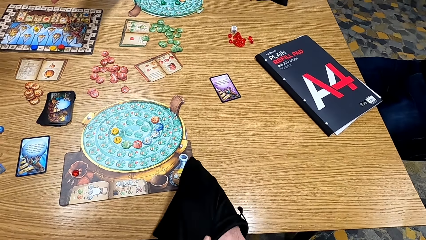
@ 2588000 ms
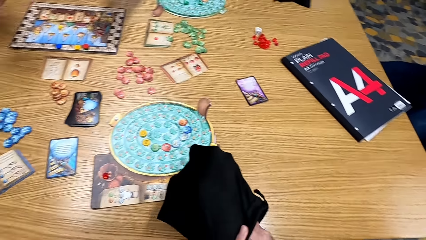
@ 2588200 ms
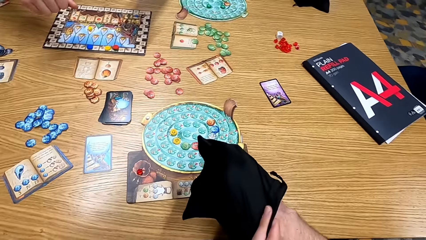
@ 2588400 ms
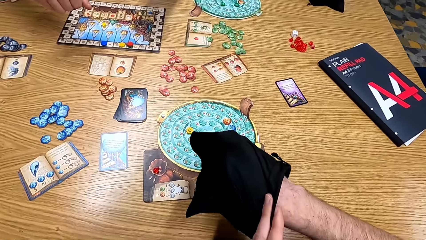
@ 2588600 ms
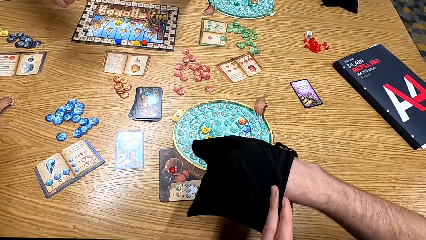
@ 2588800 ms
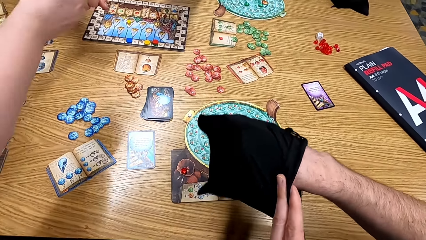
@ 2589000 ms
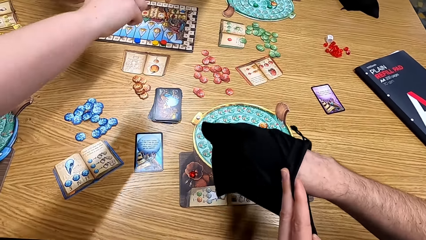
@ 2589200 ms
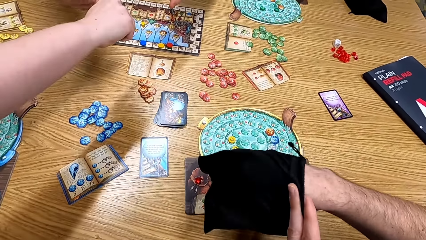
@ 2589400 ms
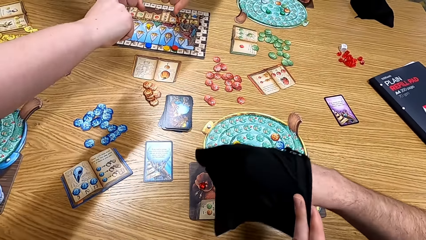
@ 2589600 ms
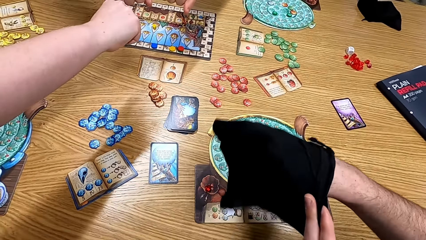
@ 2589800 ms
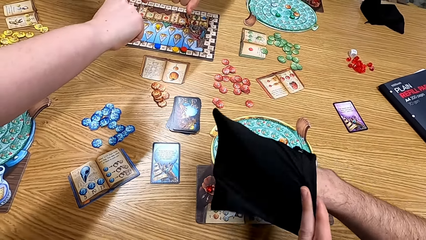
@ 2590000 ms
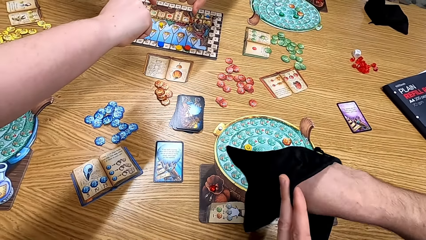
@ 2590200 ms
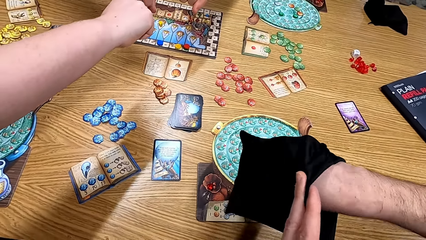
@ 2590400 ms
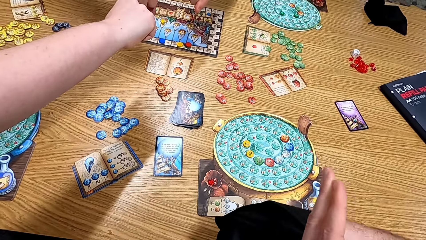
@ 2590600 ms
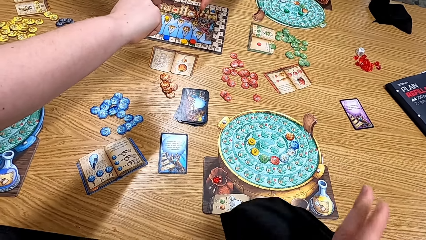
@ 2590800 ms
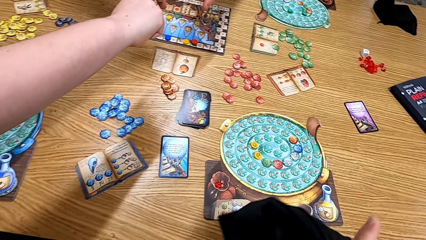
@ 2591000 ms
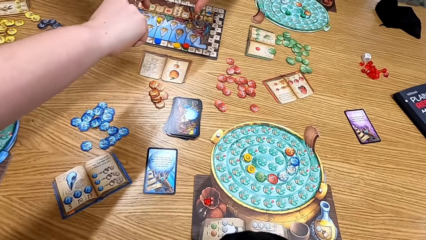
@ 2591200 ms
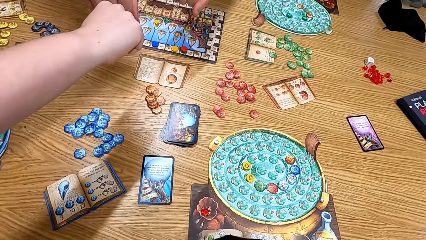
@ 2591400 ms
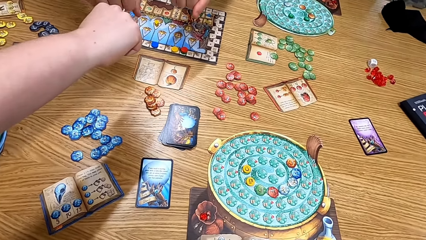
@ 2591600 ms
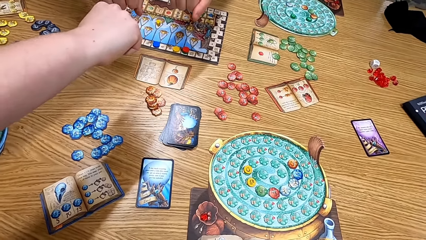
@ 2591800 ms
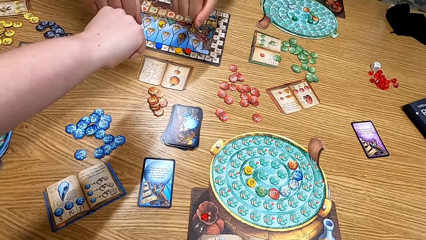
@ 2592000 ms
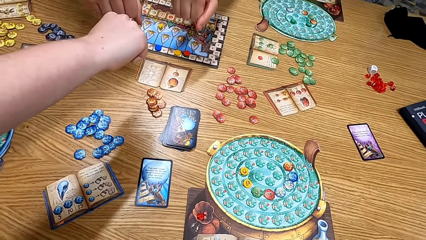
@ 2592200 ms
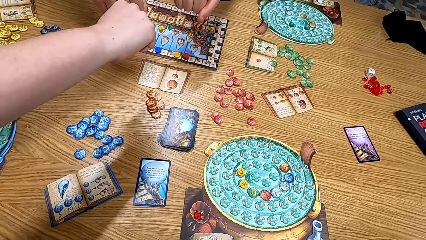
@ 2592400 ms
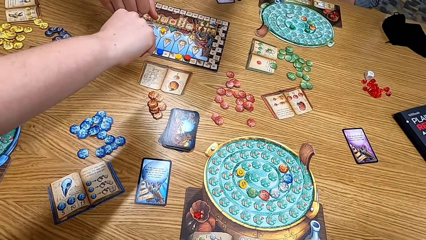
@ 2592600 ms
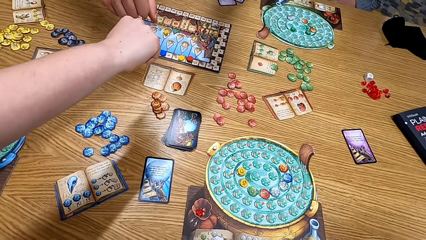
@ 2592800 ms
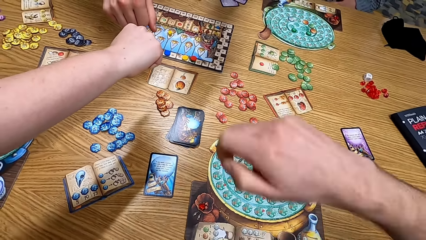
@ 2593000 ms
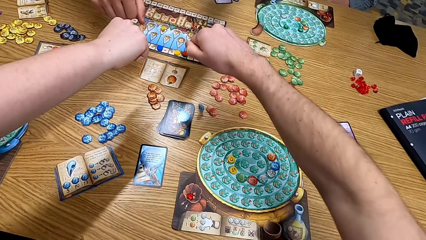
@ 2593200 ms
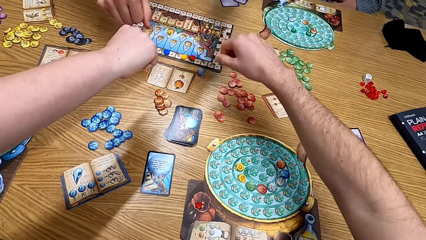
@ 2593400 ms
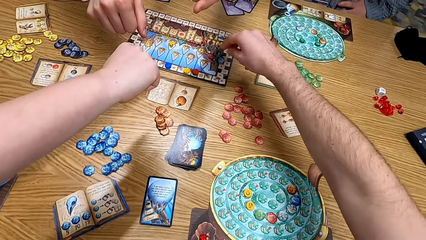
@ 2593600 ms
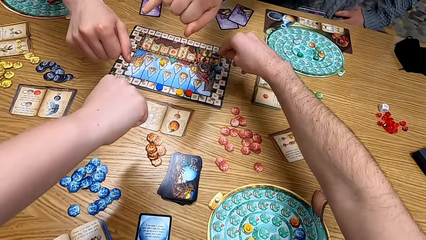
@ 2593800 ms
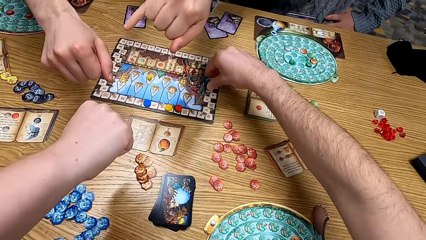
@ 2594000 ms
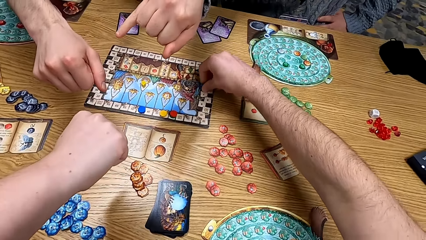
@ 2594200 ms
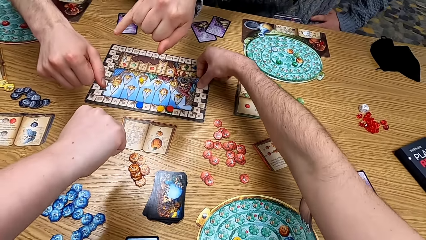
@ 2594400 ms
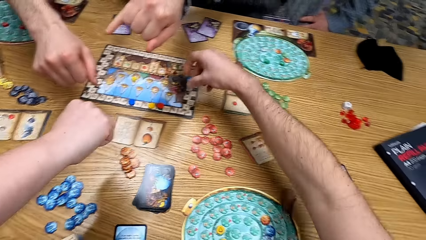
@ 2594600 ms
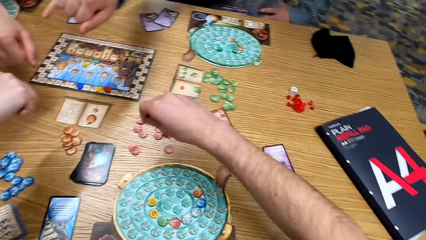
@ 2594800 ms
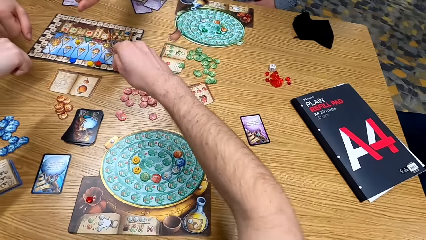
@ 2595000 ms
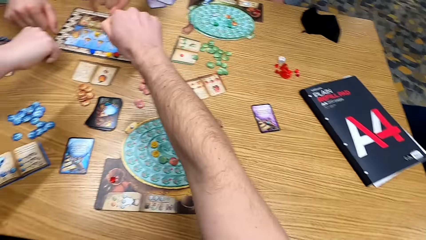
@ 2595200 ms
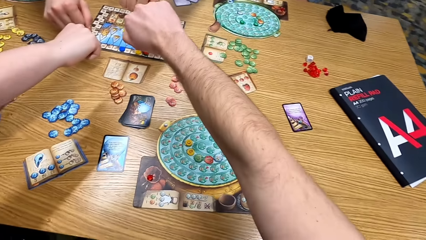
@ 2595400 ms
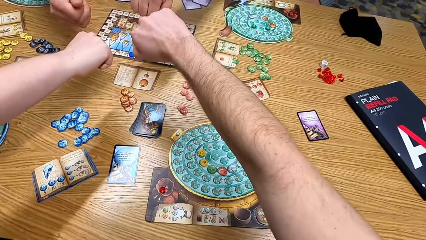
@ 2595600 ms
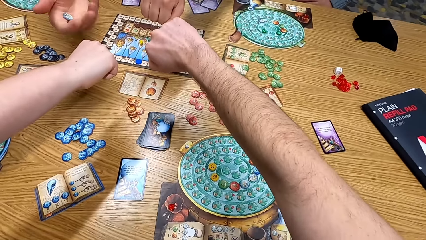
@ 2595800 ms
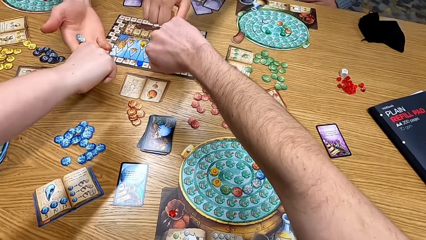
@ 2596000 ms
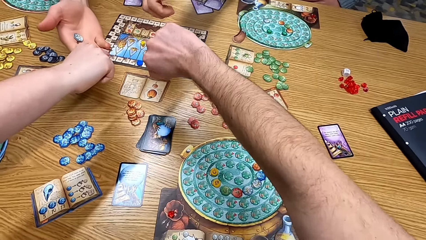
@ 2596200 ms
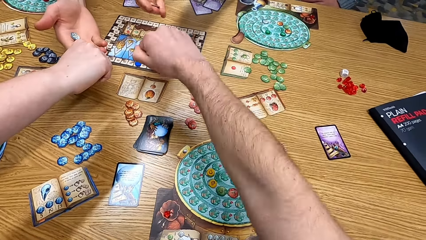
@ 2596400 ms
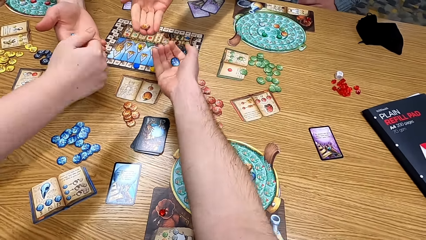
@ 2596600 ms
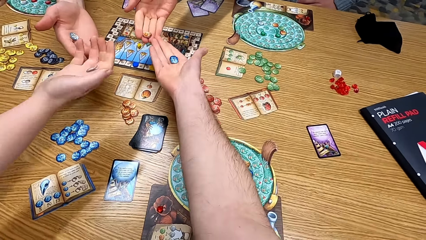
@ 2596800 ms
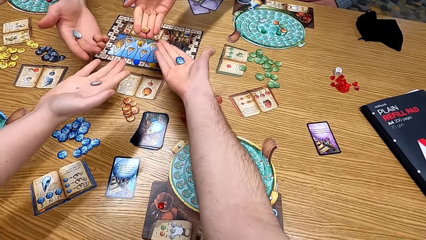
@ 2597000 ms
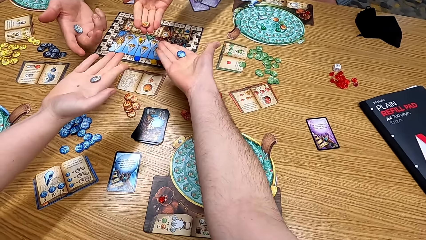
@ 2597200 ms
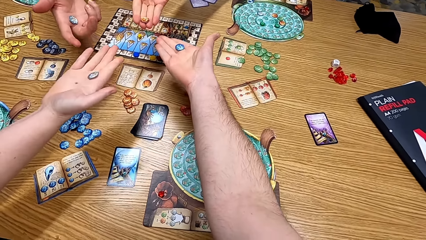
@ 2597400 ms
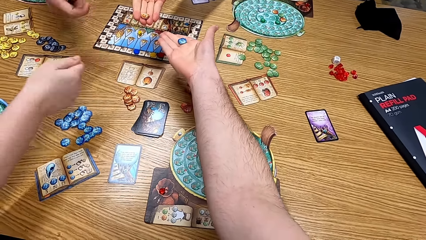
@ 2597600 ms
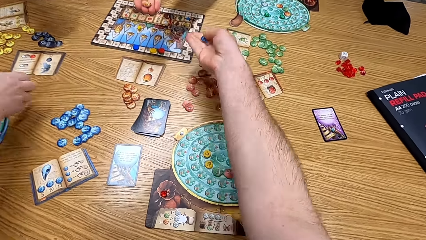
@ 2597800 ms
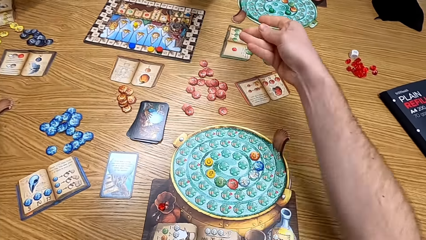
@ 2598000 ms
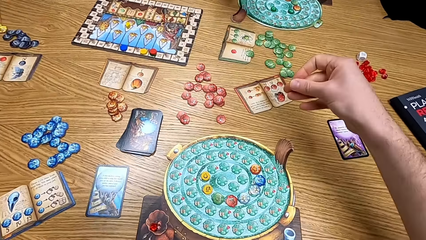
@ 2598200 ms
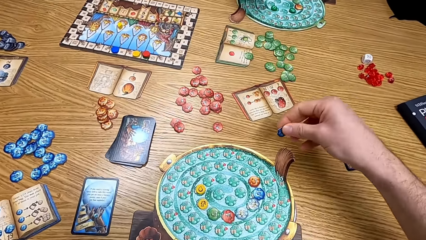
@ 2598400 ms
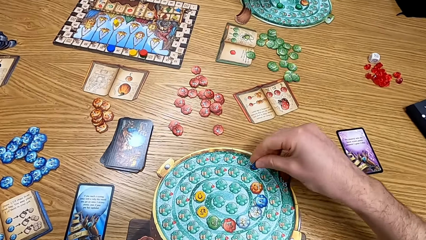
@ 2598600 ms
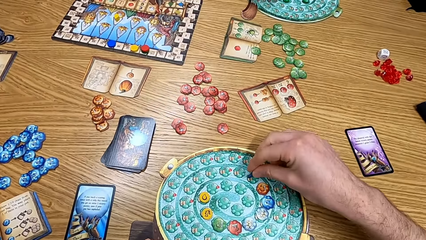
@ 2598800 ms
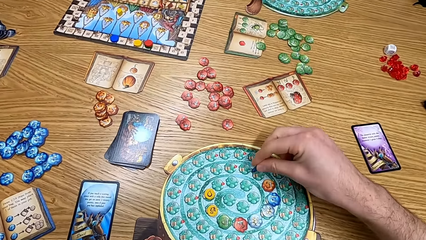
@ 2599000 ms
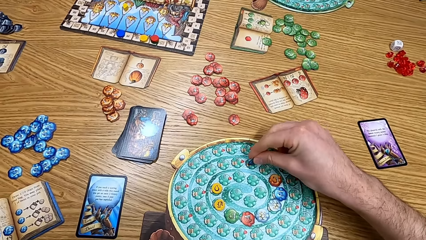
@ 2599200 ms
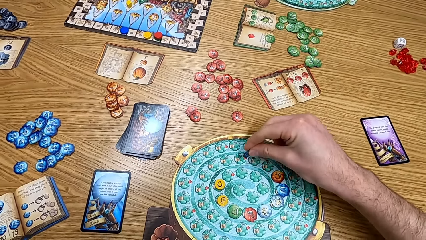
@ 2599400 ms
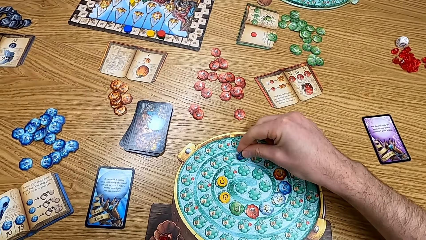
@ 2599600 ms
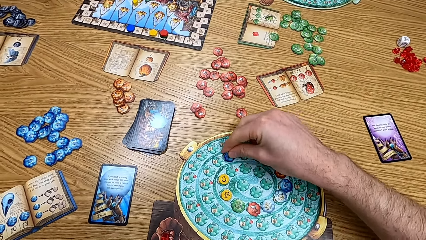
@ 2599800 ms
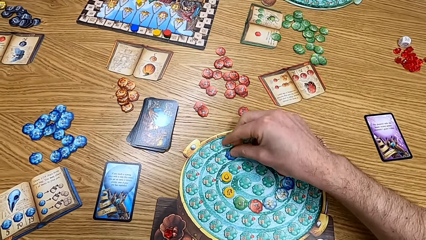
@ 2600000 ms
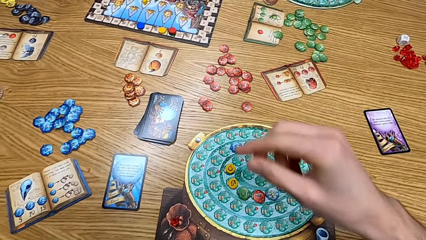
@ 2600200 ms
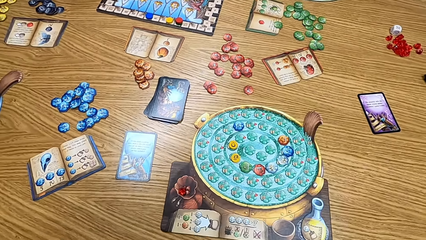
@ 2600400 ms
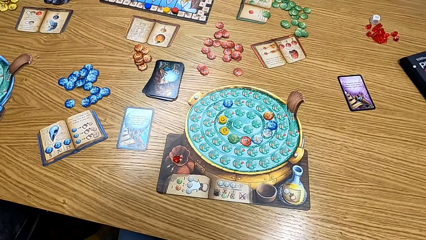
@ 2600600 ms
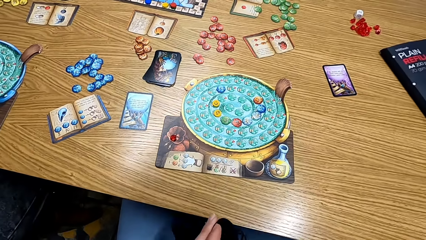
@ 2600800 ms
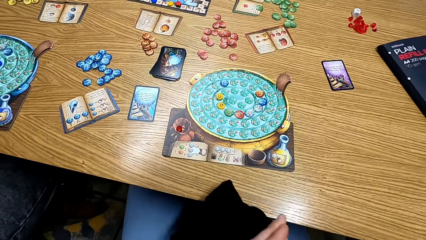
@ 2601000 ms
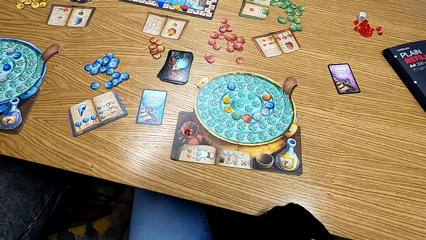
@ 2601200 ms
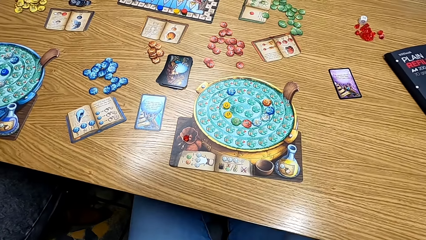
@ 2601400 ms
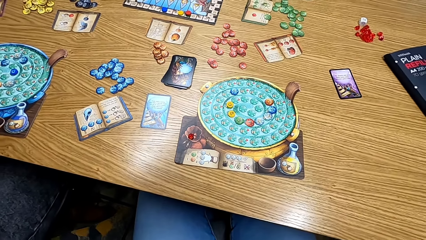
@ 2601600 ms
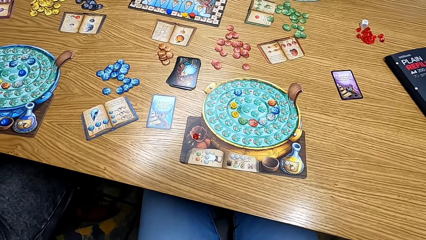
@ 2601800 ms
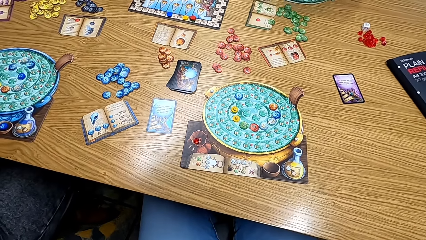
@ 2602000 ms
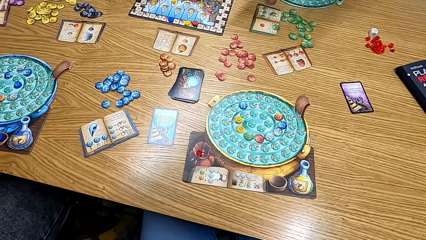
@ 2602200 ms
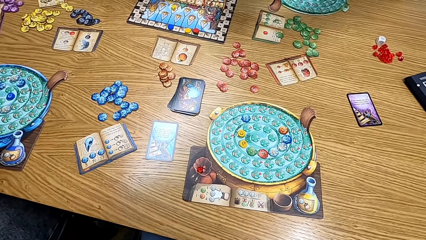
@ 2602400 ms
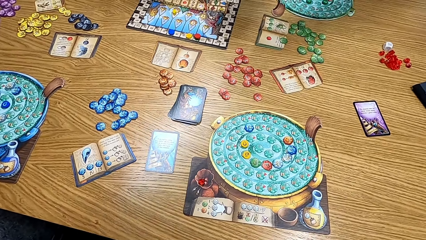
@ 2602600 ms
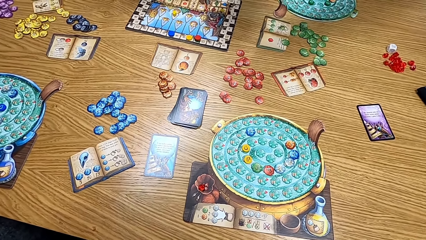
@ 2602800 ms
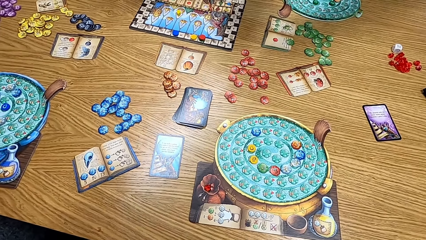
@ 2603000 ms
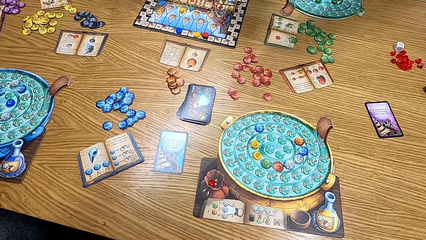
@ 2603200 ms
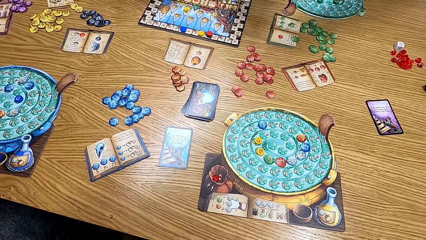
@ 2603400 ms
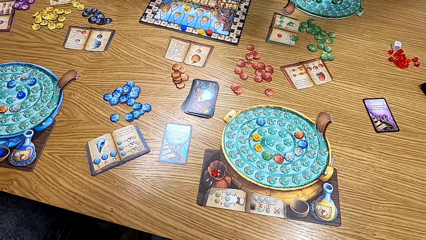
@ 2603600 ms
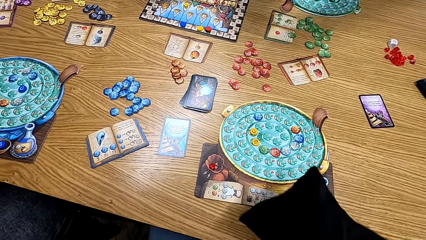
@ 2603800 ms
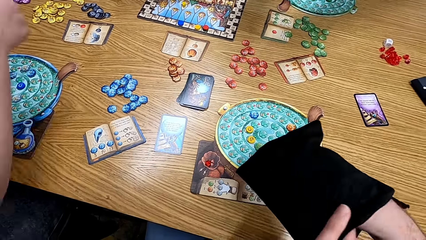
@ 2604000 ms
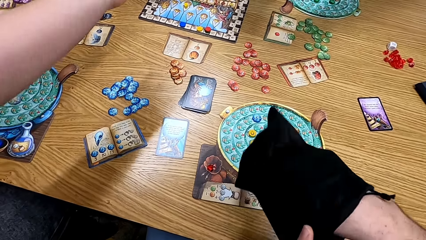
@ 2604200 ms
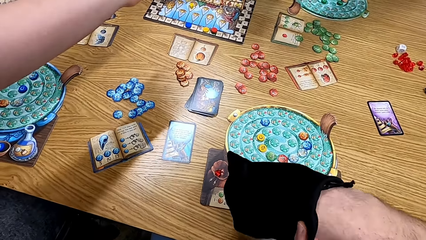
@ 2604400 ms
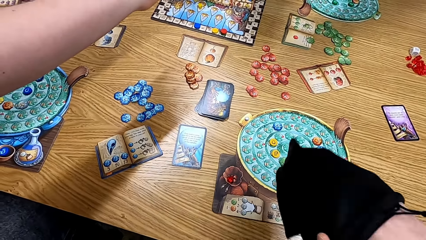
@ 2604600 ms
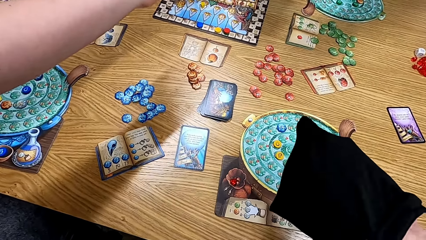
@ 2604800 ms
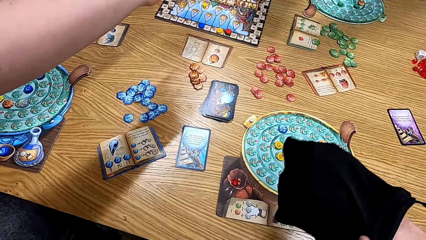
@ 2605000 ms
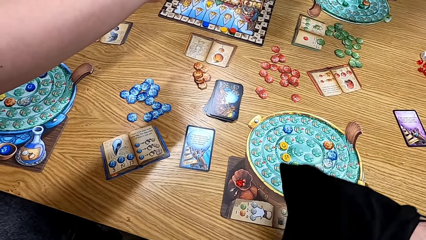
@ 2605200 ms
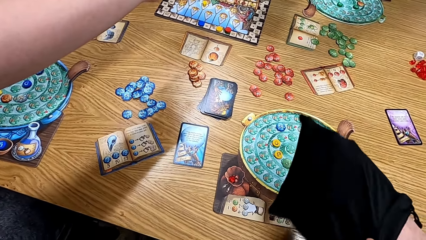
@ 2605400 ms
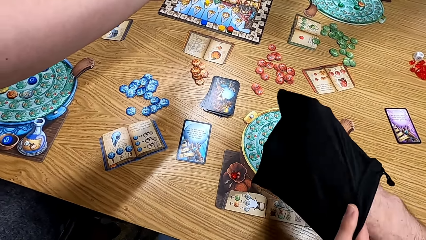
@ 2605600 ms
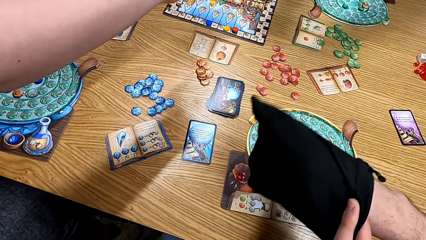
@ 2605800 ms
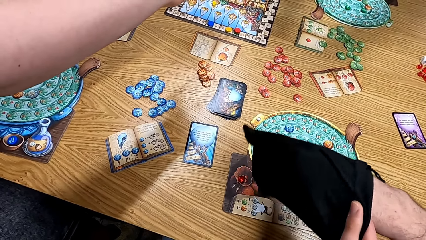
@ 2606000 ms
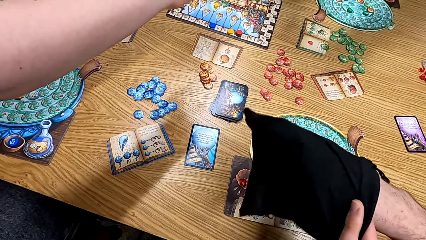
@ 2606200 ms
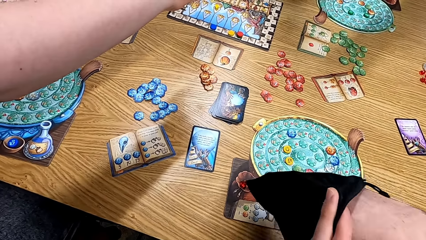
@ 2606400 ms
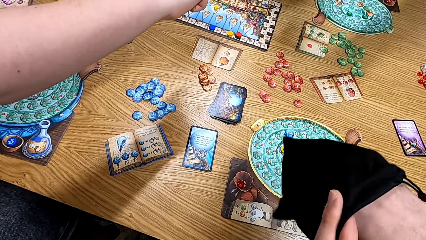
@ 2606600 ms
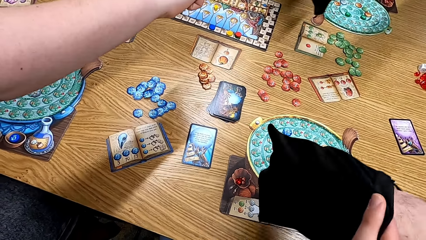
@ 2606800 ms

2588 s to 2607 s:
The camera wearer shakes the bag with the cards. He touches the bag. He picks the token from the board. He picks up the cards on the table. He stretches the hand. He shows his cards off. A lady checks the token. Another lady checks the token. A man checks the token. The camera wearer checks the token. He puts the card down. He plays the board game. He picks the card from the bag. He looks at the table. He shakes the bag. He touches the bag.
